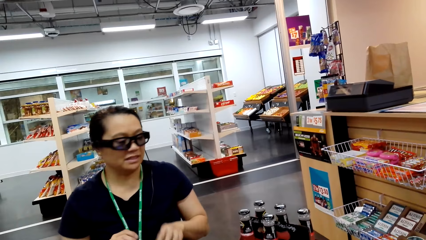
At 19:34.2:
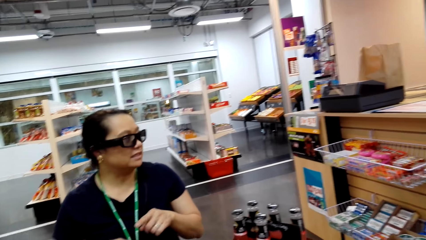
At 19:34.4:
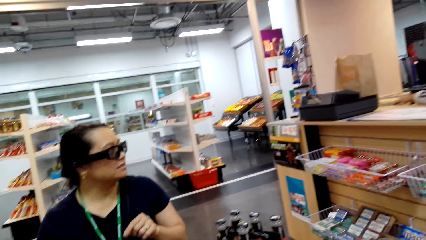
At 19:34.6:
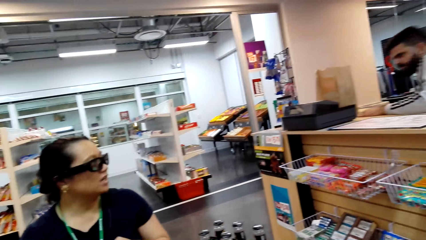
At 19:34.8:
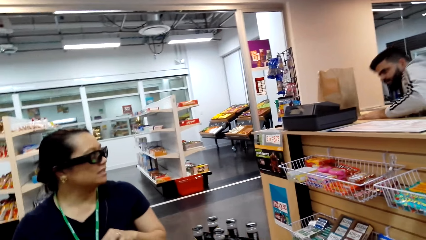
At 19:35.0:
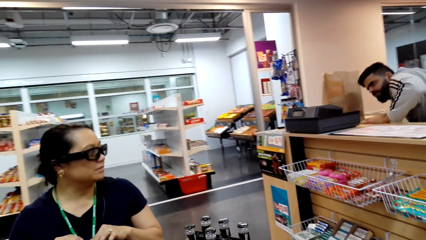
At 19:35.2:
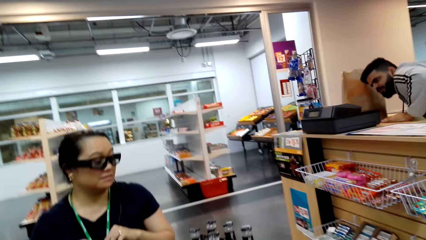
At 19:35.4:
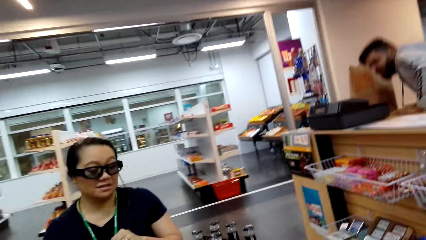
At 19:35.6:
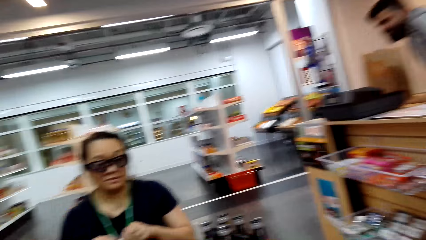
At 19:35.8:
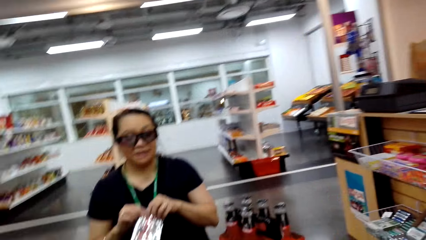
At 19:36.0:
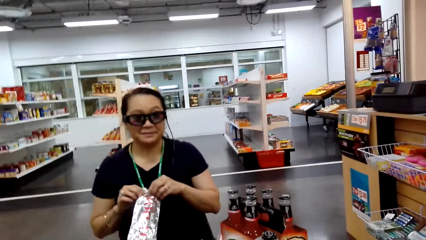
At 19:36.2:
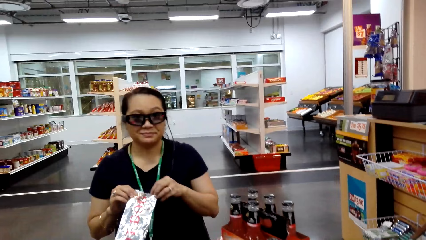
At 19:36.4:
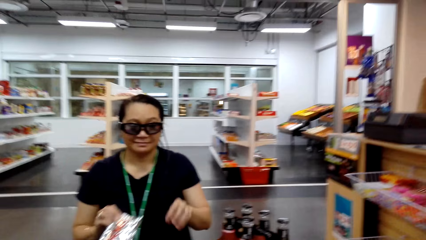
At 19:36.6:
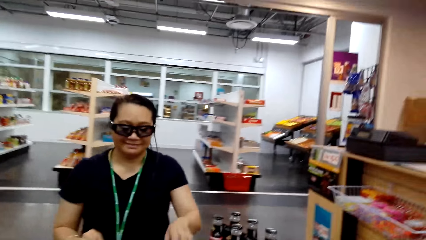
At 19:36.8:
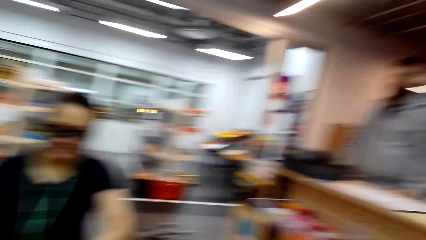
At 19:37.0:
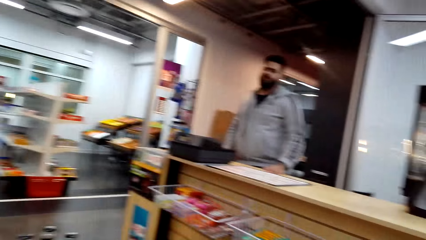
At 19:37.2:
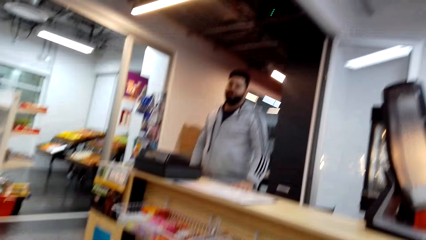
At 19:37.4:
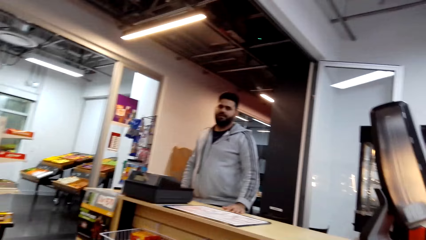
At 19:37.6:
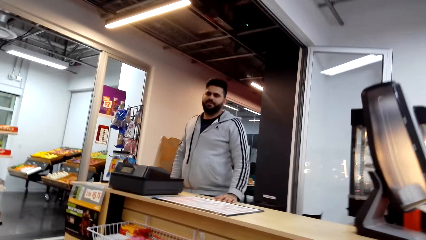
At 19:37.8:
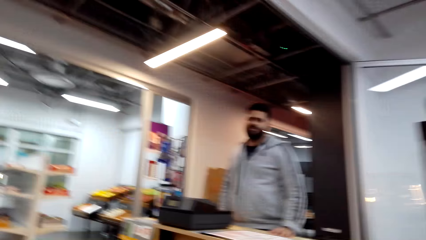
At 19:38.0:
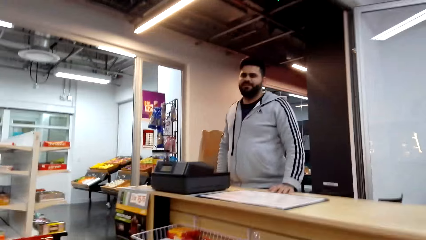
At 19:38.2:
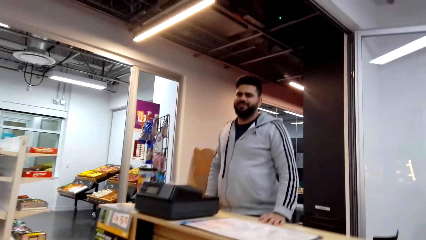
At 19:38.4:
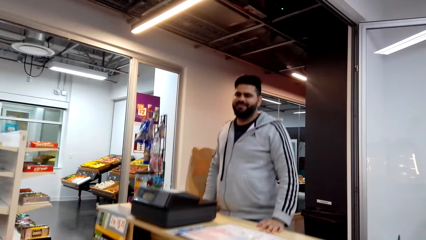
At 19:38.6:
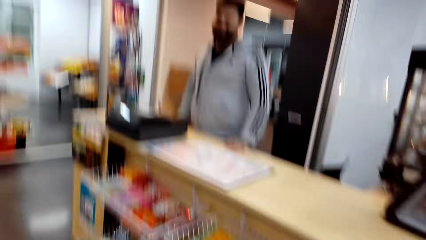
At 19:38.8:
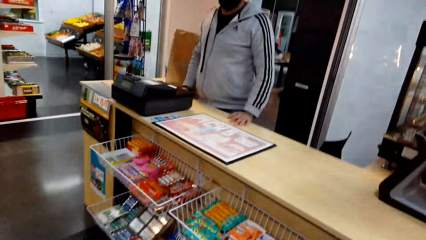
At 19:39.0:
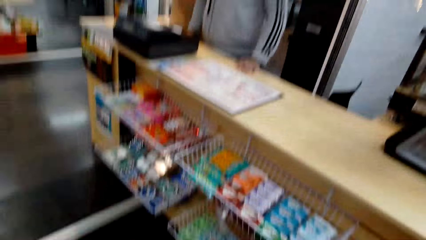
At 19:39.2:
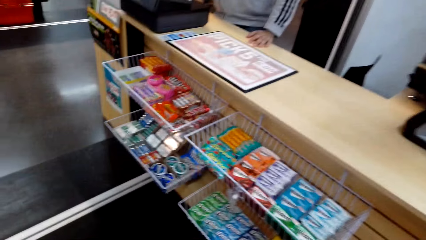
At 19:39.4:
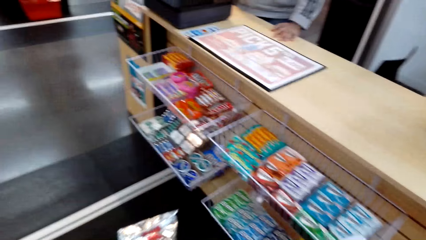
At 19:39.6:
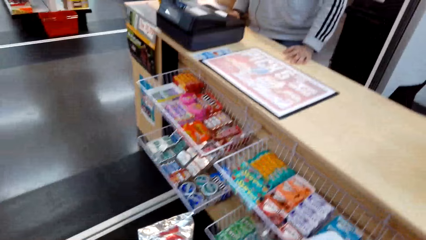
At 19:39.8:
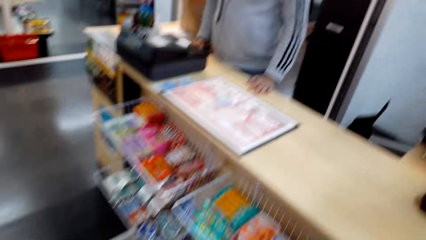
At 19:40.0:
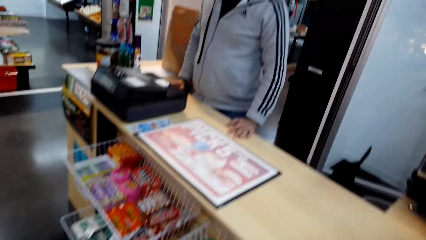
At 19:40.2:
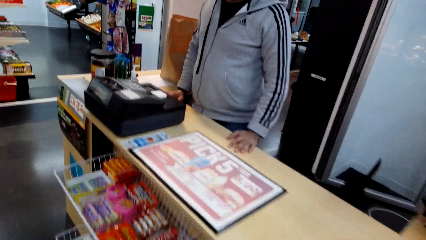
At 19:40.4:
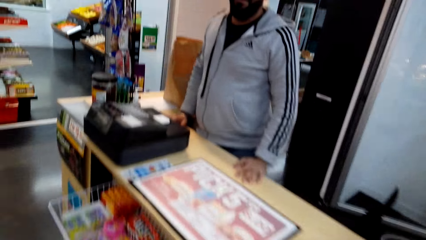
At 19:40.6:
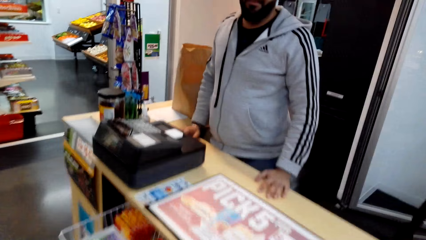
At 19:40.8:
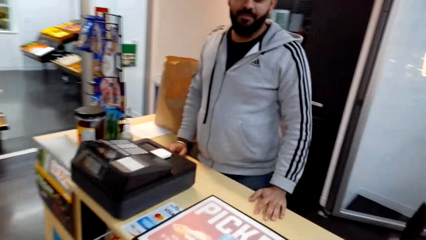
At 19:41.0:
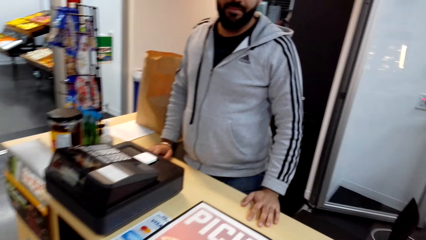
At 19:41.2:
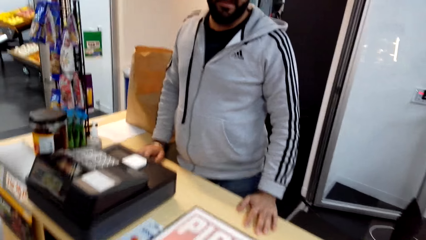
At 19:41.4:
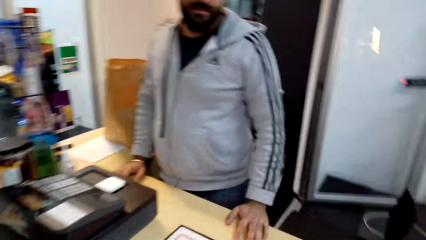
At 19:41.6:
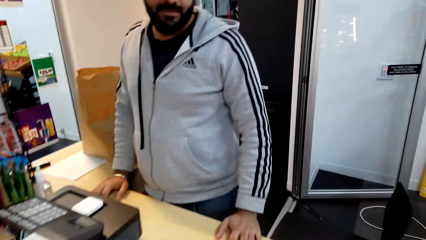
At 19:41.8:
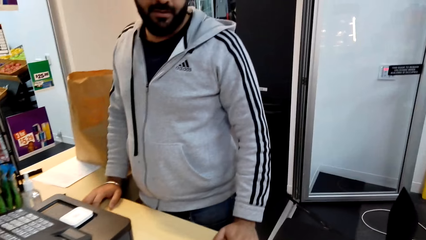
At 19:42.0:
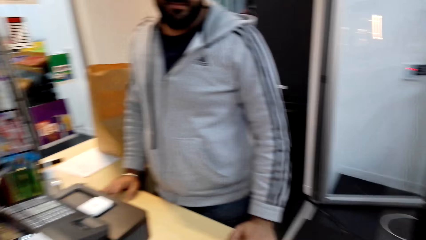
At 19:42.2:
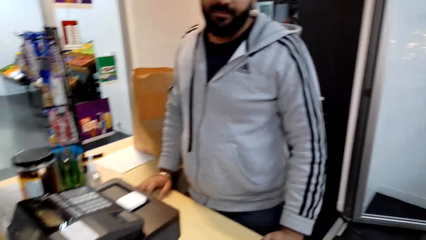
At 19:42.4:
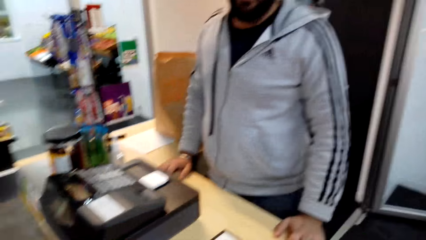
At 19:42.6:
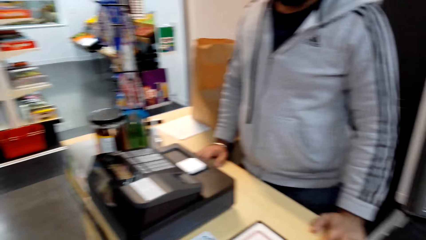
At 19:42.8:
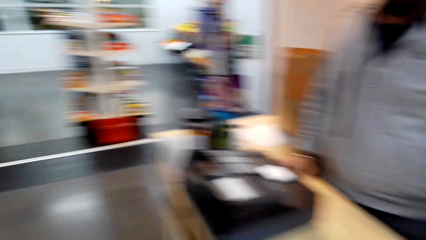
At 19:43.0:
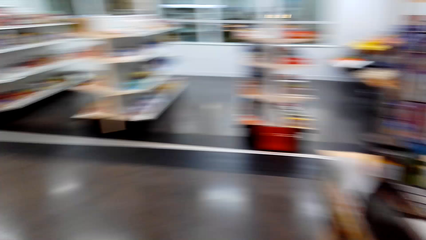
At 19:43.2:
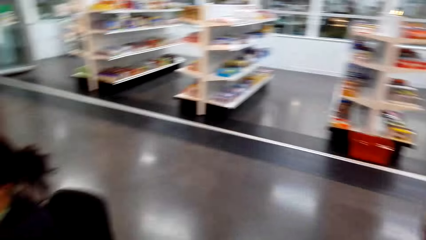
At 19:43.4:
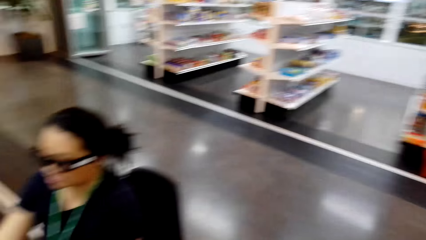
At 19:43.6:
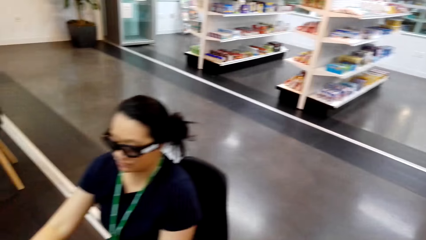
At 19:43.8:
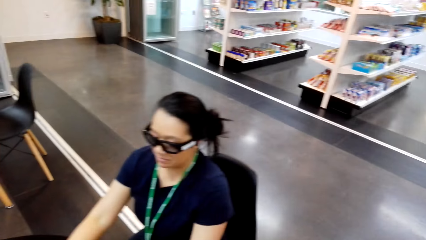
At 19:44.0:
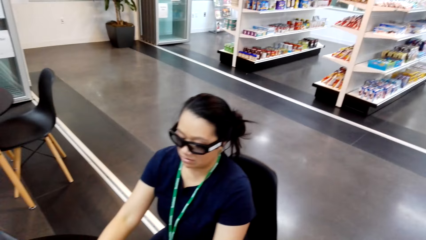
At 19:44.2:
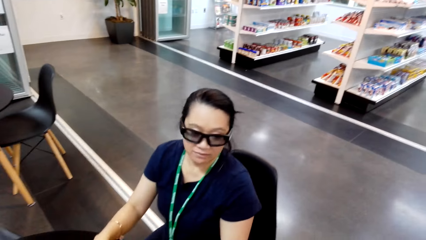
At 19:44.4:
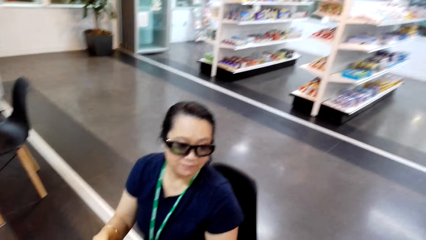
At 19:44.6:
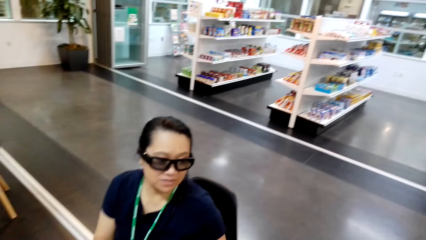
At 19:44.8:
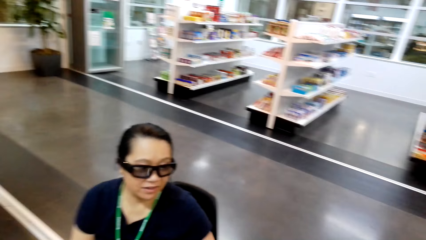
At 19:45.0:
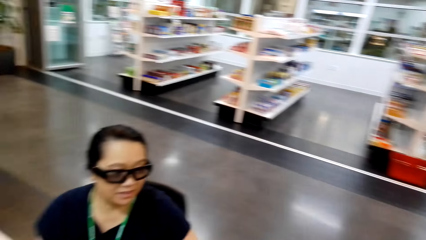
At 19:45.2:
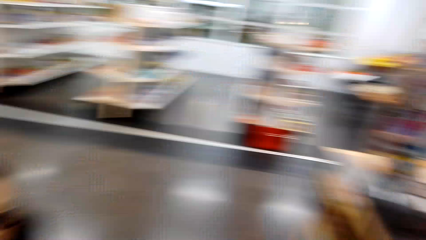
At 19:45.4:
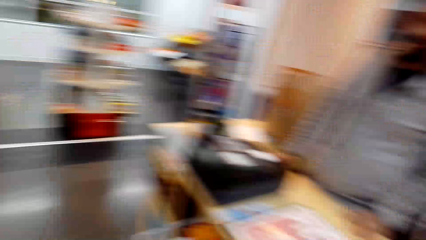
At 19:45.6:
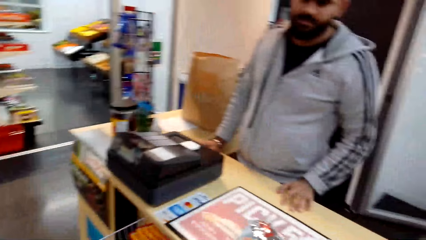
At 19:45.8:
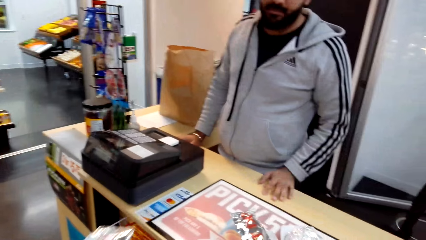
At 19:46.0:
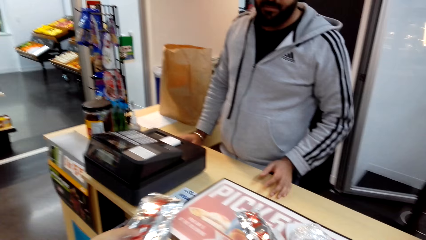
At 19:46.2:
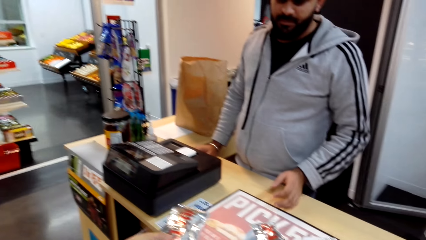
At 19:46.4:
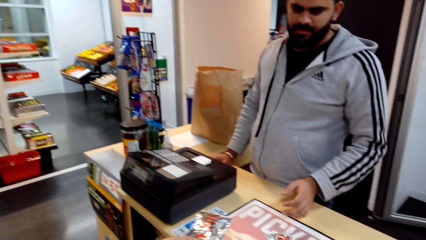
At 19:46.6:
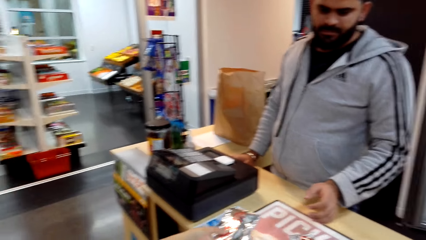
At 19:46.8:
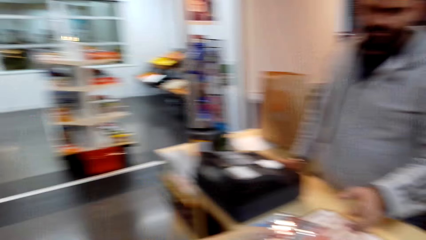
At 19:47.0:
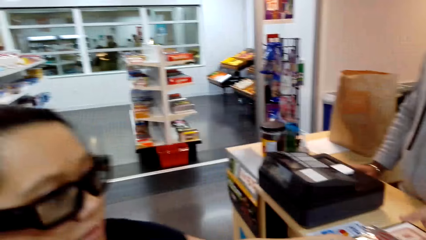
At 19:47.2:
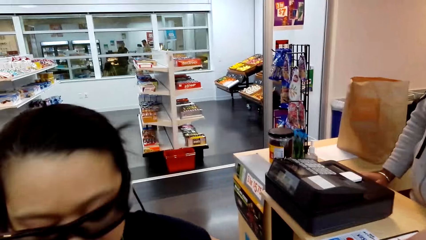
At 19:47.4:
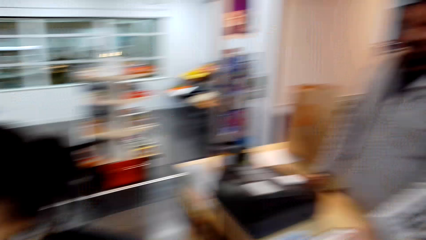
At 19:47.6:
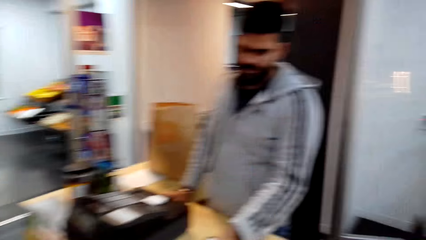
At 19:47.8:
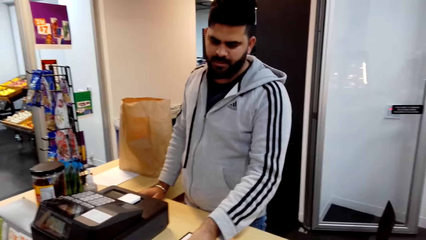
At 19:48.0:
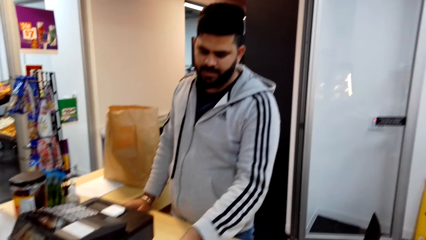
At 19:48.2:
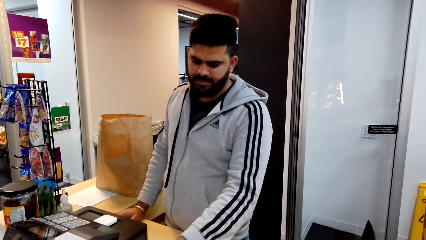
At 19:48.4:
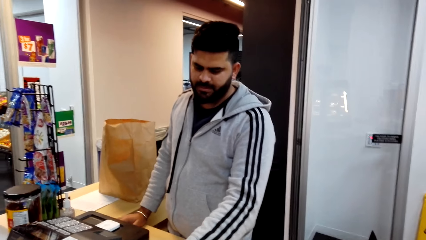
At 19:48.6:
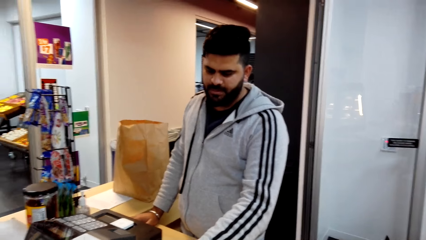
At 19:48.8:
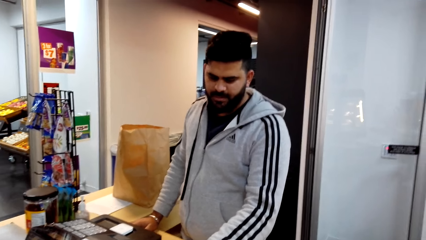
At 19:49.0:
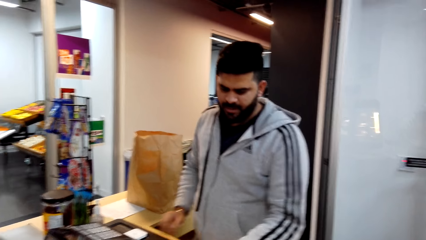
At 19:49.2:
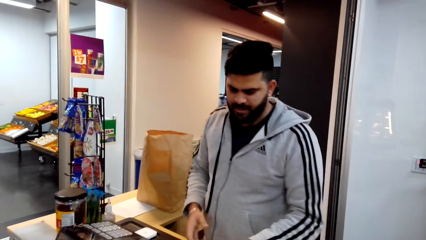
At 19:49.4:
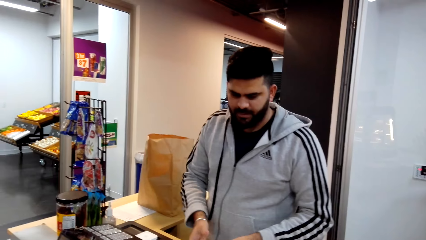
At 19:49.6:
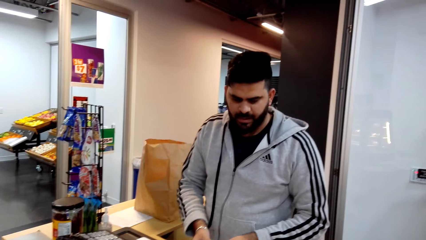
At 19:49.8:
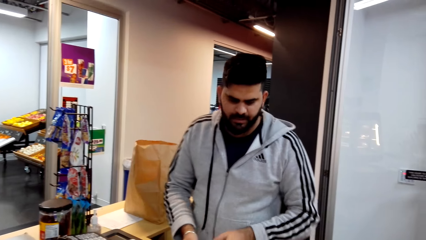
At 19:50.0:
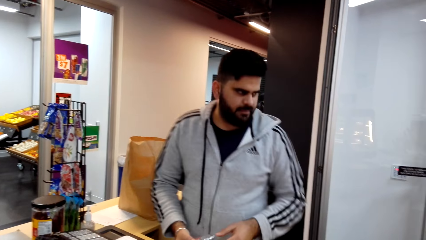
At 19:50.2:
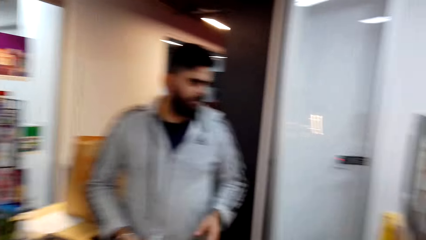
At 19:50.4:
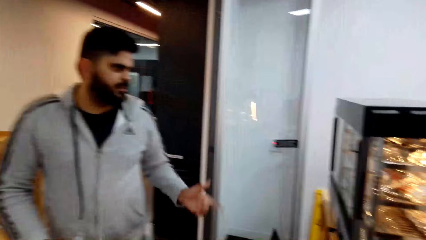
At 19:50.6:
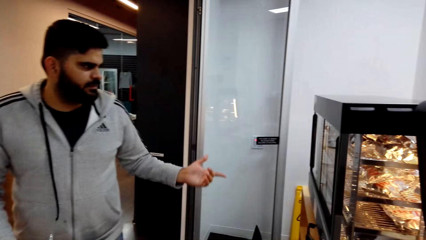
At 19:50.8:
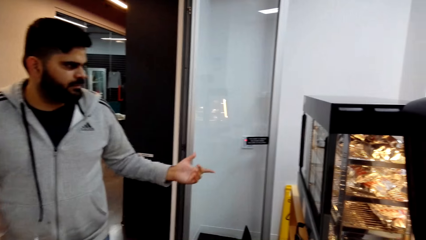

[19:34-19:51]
The woman talks to the cashier. The camera wearer looks at the cashier. The cashier talks to the woman. The camera wearer looks at the cashier. They laugh. They walk. The cashier talks to the camera wearer. The camera wearer talks to the cashier. The woman talks to the cashier. The camera wearer looks at the woman. The woman puts the hot dog foil in the counter. The cashier talks to the woman.
